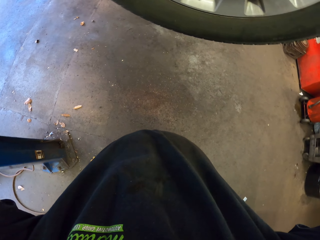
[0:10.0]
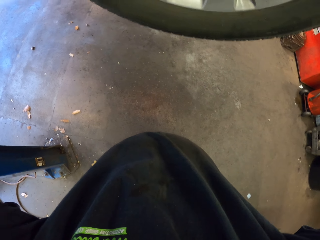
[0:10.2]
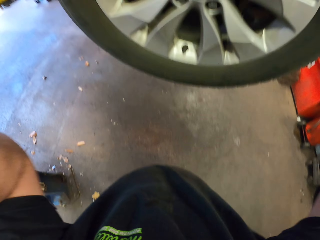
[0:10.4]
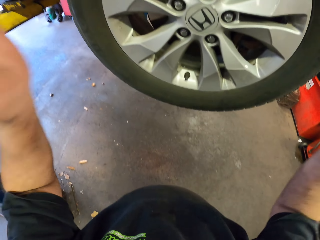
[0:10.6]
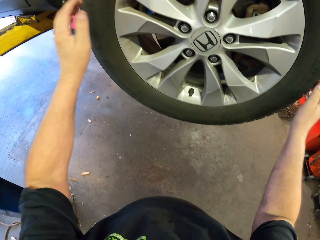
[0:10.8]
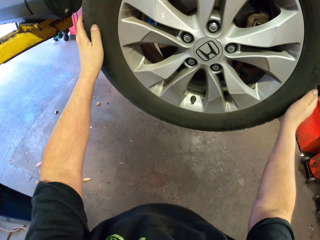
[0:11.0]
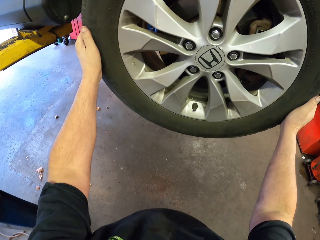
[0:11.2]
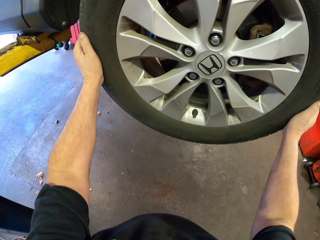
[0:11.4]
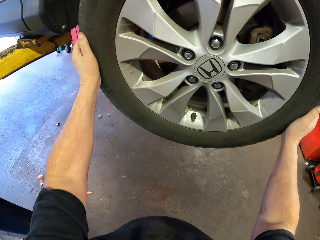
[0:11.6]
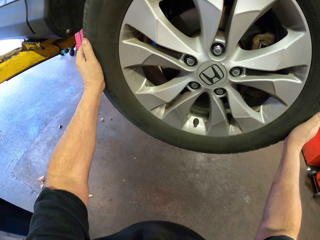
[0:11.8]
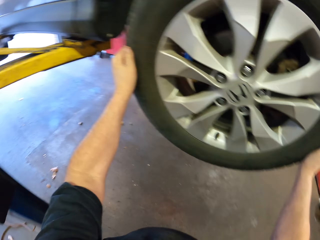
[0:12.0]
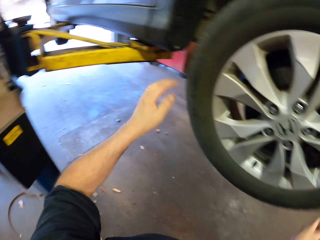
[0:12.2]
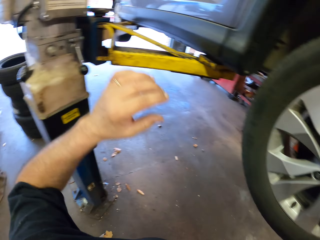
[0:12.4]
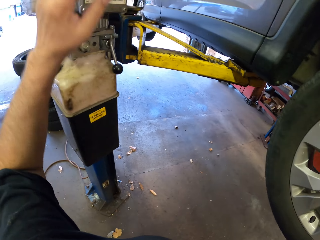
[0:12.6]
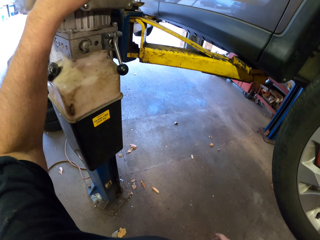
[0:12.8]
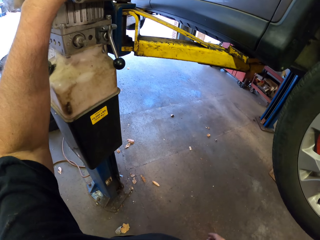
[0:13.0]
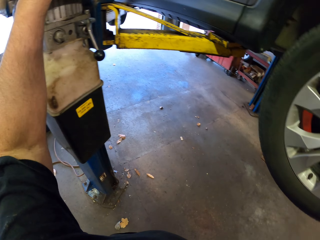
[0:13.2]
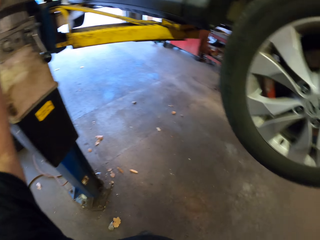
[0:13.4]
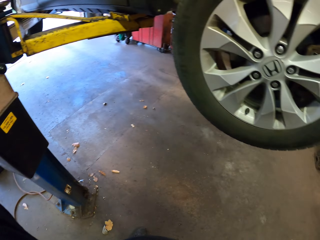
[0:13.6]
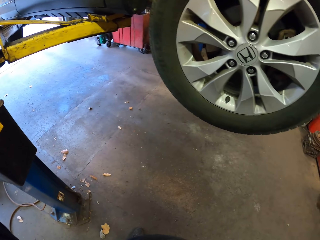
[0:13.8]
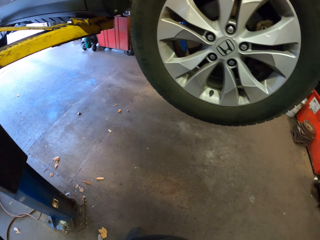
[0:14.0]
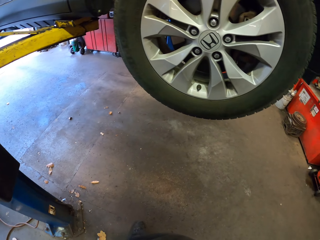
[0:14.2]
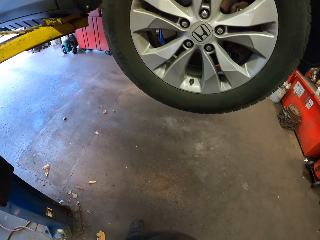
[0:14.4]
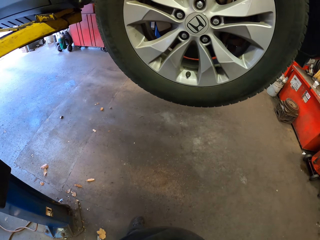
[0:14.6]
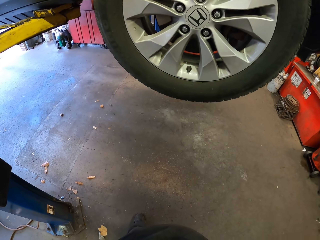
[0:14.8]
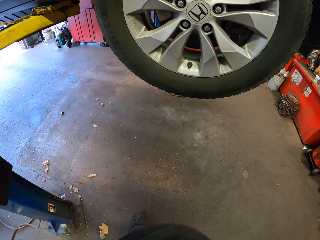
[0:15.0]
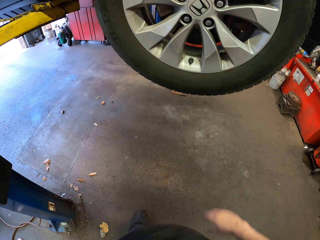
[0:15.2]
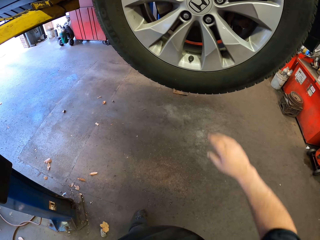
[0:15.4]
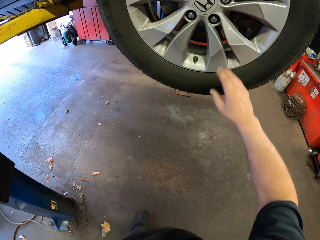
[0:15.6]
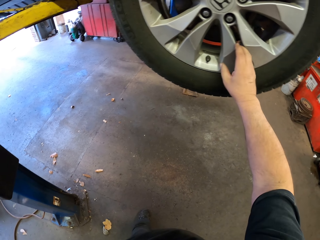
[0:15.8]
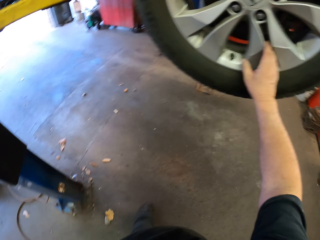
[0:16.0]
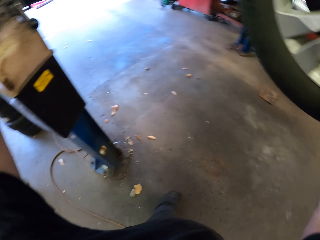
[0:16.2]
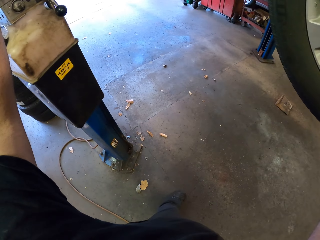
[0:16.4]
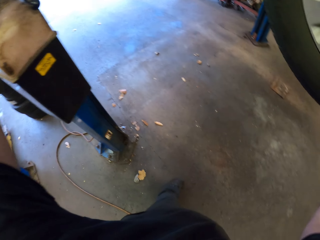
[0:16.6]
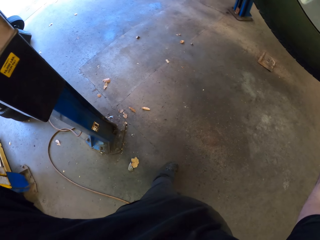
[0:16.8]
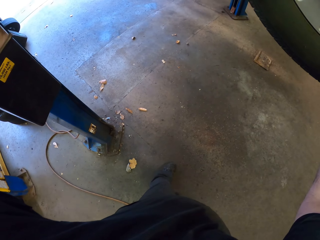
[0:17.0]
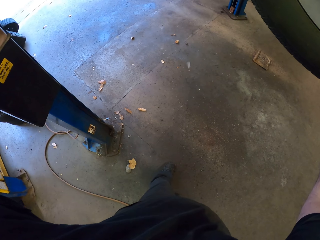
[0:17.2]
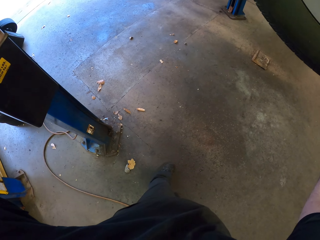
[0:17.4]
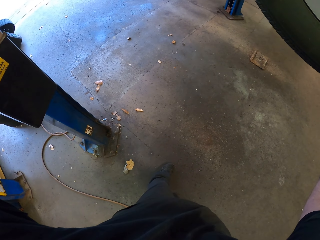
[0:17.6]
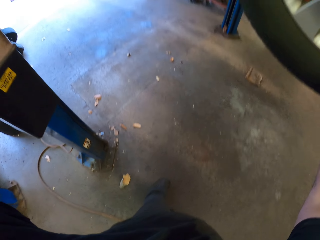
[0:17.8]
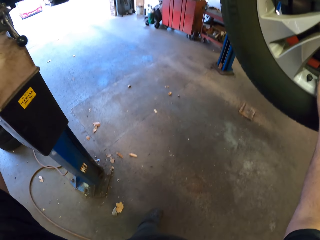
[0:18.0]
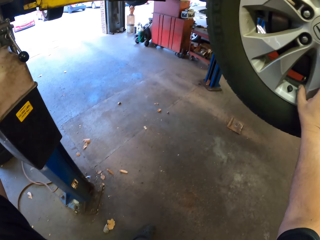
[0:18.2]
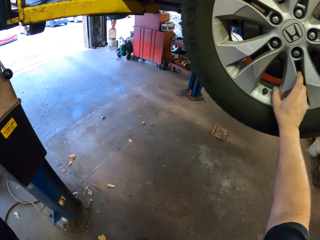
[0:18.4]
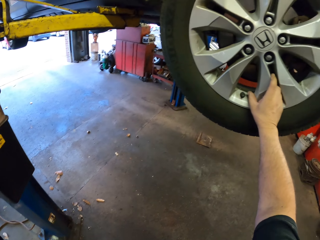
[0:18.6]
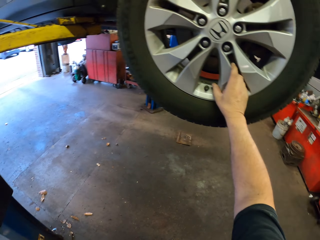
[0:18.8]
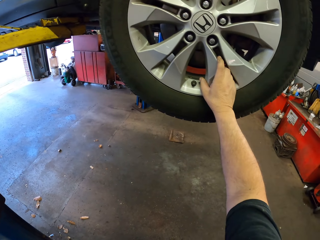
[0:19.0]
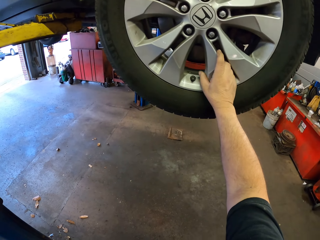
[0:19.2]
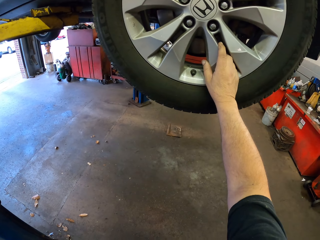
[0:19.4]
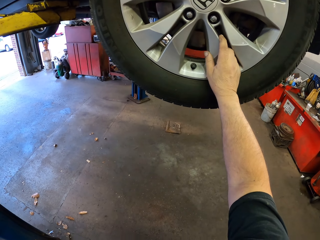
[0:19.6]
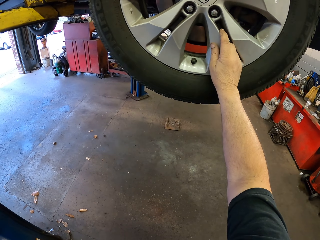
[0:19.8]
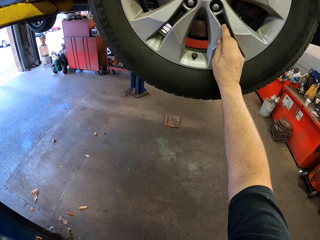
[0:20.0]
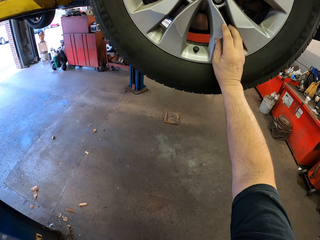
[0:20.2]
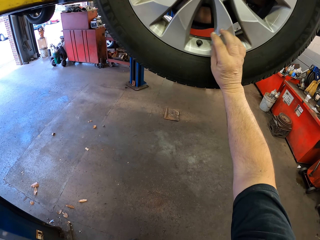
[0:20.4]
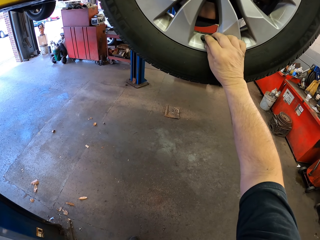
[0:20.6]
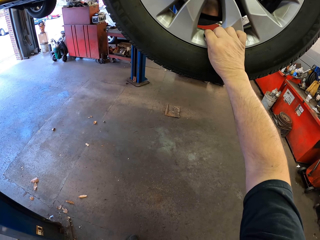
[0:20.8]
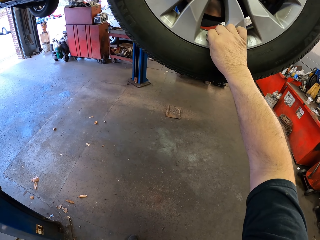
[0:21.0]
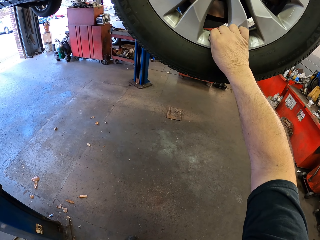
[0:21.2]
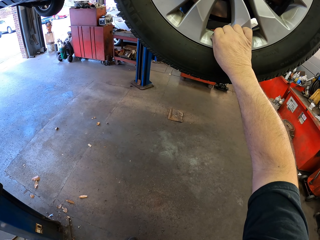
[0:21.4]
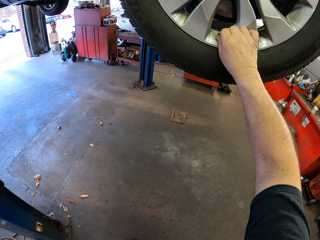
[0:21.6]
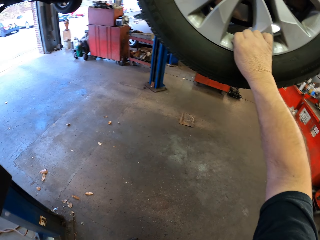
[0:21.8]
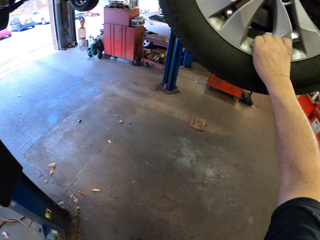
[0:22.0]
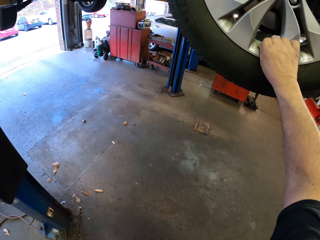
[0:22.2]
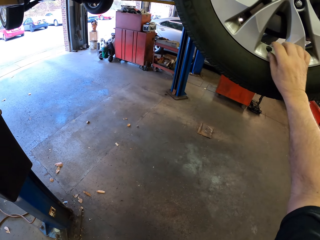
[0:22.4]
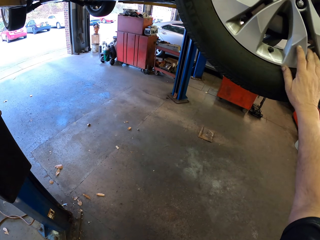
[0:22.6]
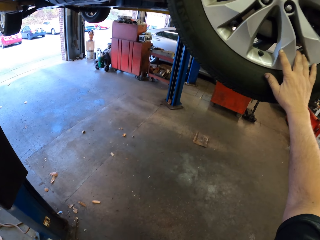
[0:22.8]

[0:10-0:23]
The camera wearer holds the tire and touches the wheel. They turn the tire. They touch something. They hold the tire. They touch the tire. They look at the floor. They look at the floor again. They touch something.

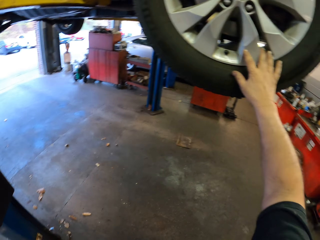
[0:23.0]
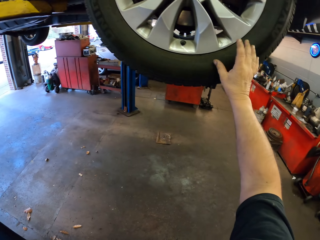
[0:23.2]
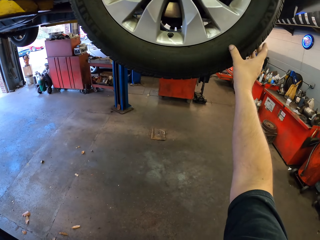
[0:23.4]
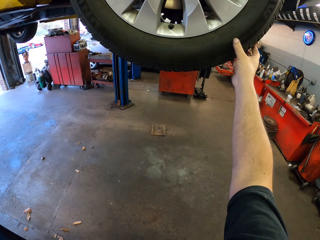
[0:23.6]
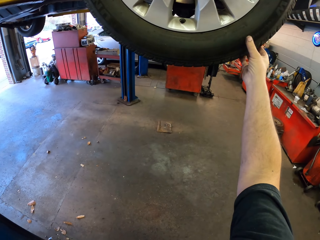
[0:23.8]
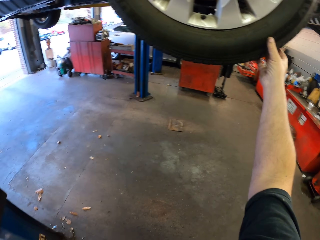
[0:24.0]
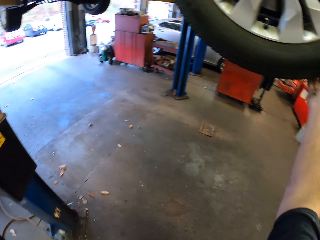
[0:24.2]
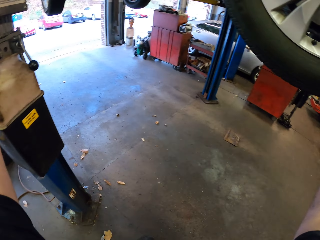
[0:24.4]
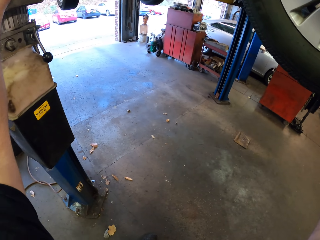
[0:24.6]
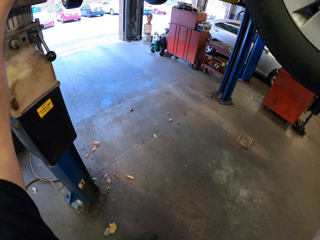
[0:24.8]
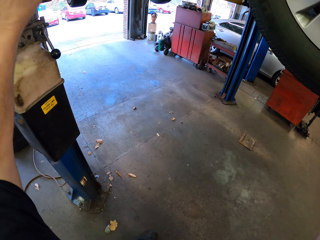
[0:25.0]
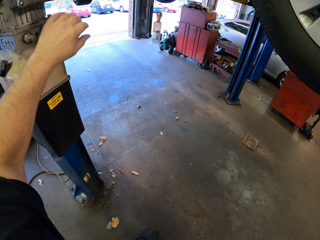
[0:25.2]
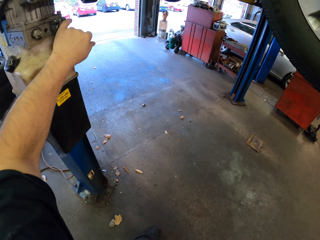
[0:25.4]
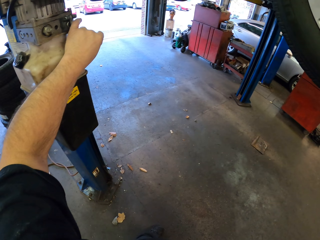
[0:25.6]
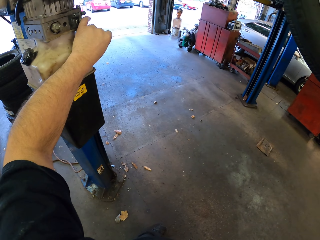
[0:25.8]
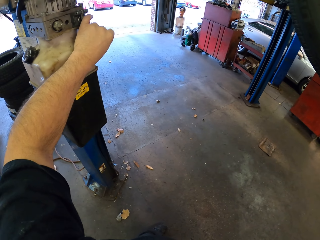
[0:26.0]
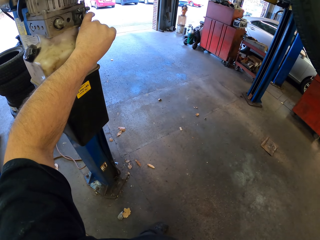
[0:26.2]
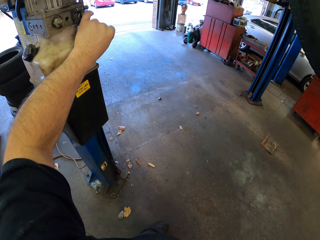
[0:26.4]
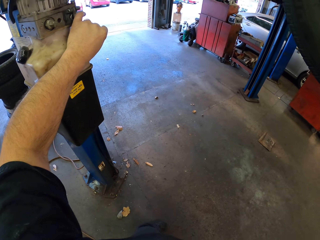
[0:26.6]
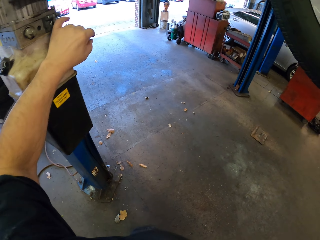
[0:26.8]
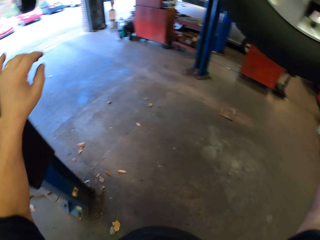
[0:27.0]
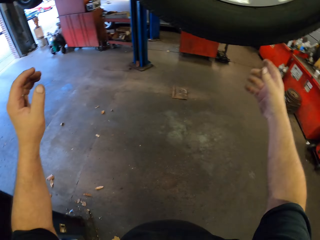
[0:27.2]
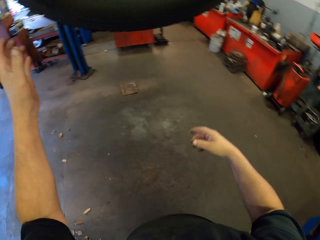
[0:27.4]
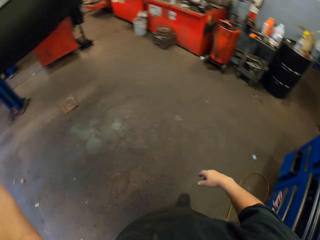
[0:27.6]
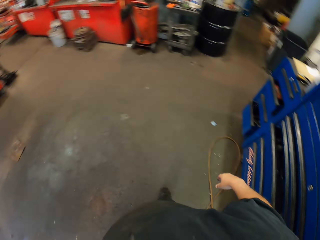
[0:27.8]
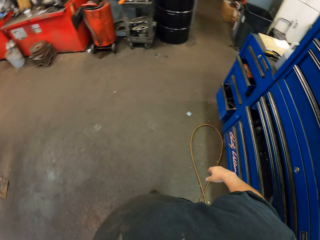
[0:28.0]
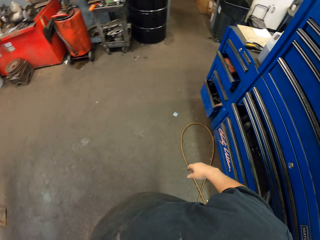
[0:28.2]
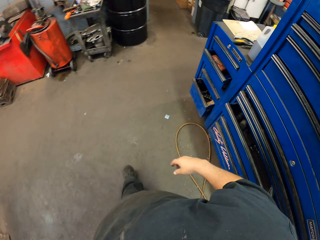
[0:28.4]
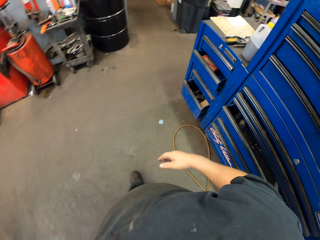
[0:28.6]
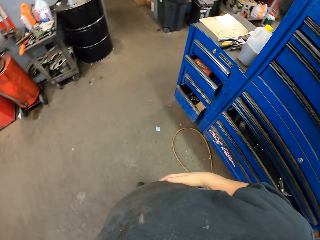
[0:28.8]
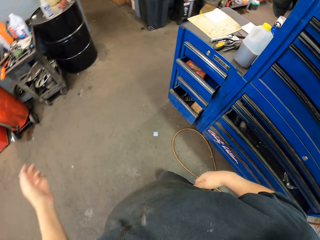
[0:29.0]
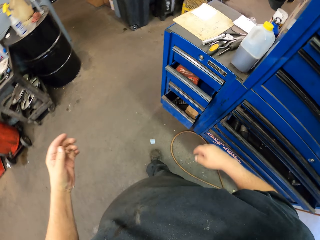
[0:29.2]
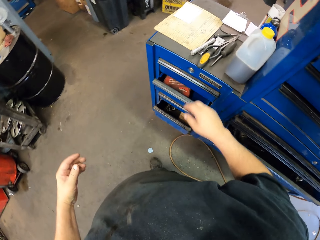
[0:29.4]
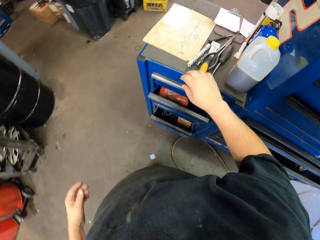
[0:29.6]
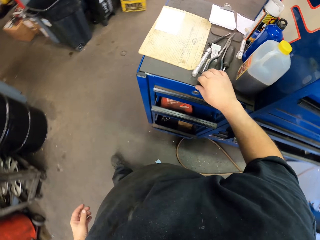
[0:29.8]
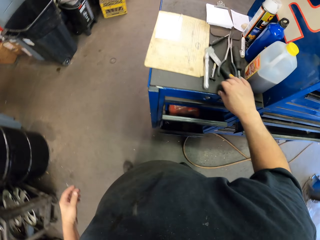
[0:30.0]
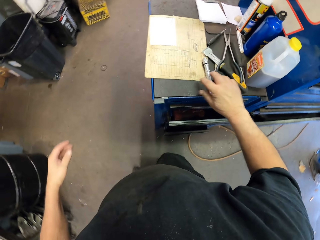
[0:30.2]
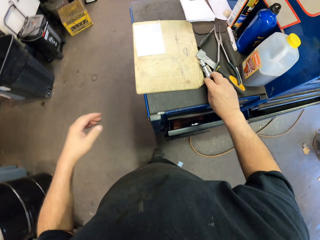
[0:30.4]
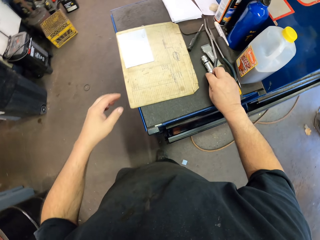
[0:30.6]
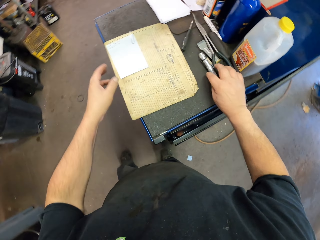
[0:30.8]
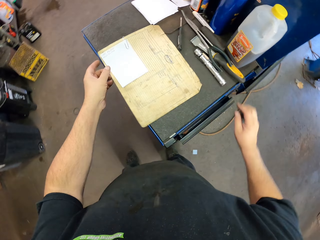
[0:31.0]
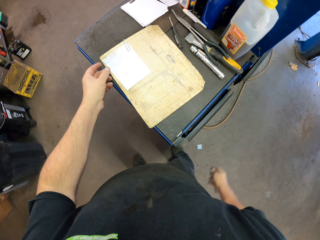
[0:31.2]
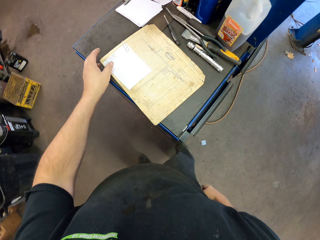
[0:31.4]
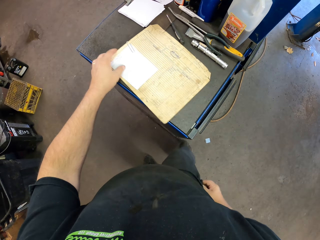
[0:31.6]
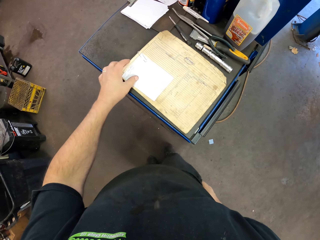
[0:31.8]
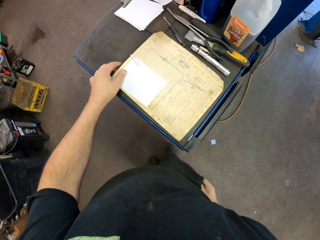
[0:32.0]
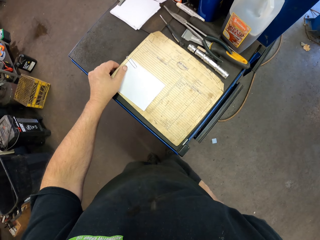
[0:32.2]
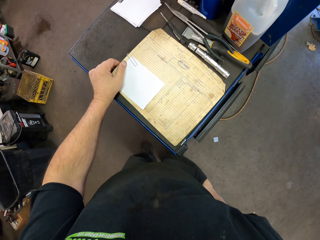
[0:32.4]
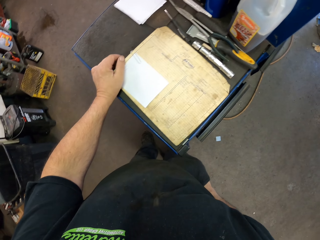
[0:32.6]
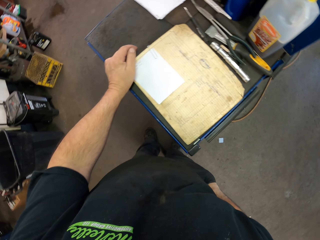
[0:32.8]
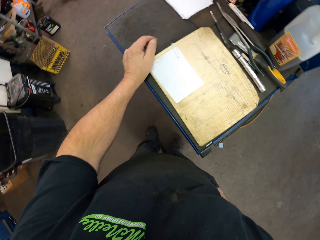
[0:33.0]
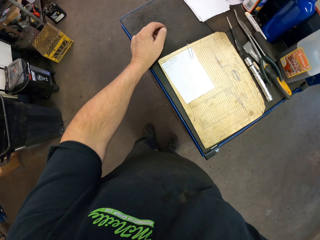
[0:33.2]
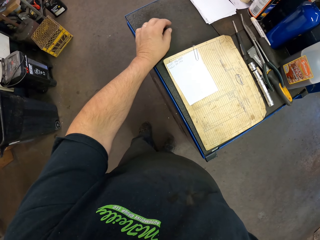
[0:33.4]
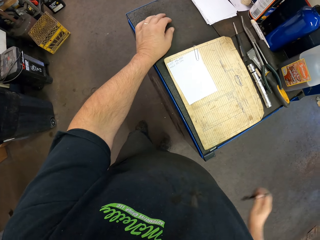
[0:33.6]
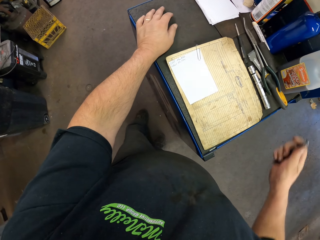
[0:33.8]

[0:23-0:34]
The camera wearer touches the tire. They hold something and touch something. They move to the drawers. They wipe the hand with the shirt. They walk around. They move the tools on the table. They move the torch. They hold the paper. They move the book.
